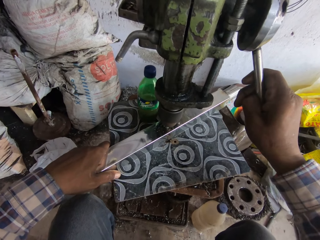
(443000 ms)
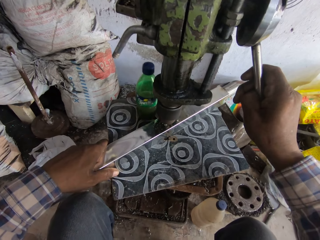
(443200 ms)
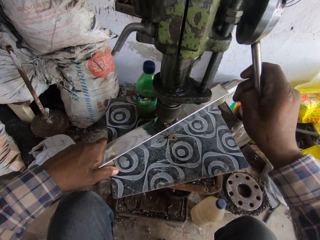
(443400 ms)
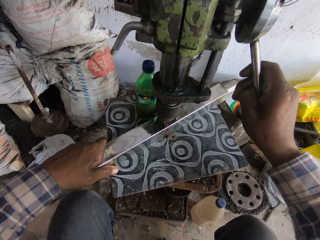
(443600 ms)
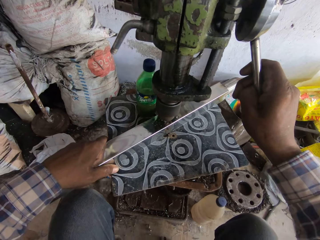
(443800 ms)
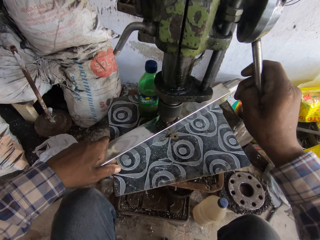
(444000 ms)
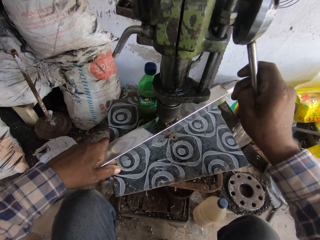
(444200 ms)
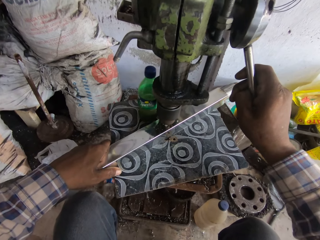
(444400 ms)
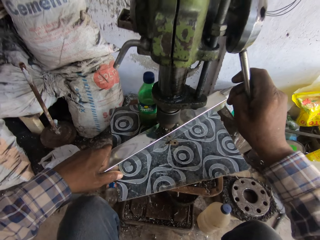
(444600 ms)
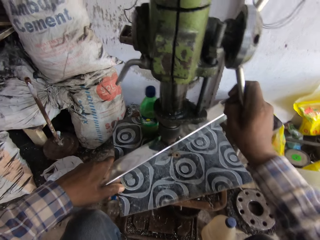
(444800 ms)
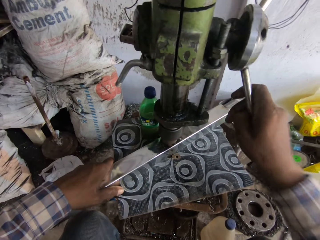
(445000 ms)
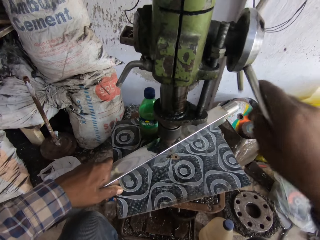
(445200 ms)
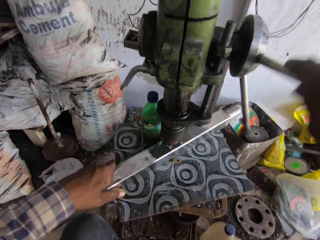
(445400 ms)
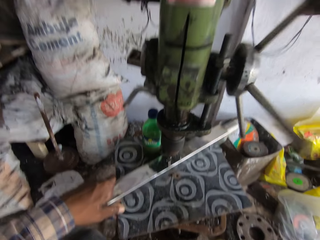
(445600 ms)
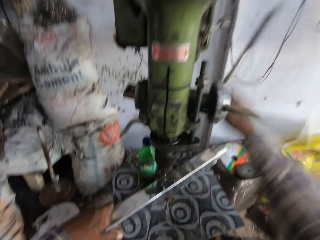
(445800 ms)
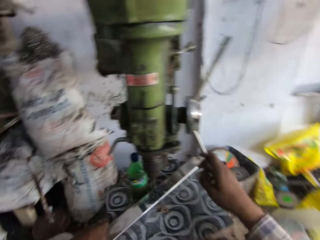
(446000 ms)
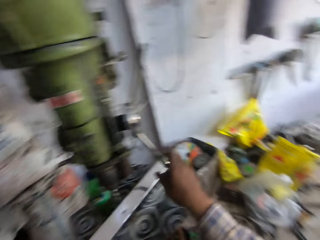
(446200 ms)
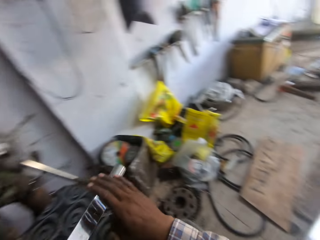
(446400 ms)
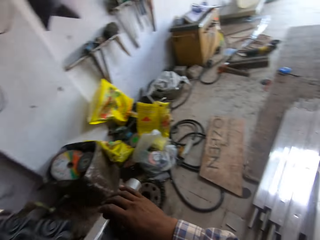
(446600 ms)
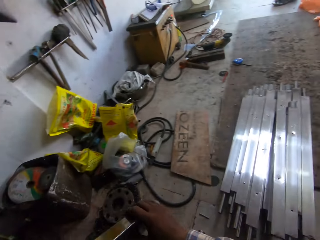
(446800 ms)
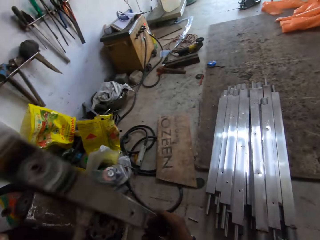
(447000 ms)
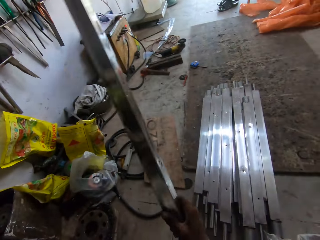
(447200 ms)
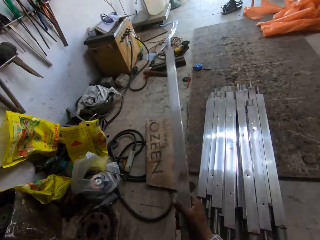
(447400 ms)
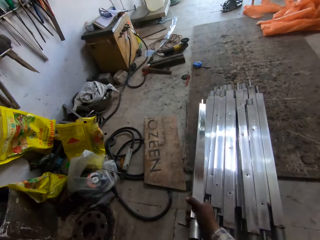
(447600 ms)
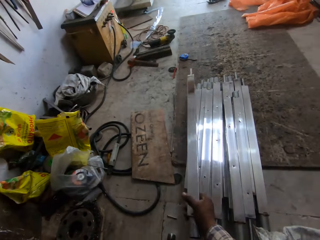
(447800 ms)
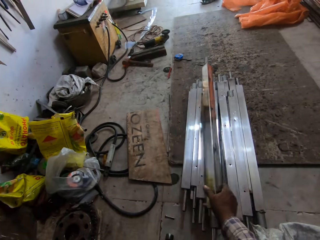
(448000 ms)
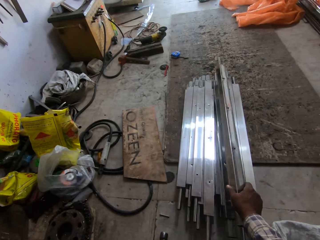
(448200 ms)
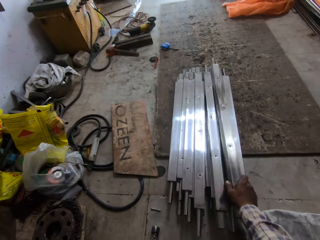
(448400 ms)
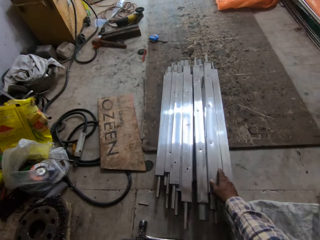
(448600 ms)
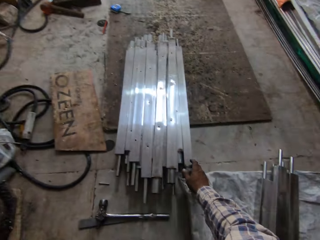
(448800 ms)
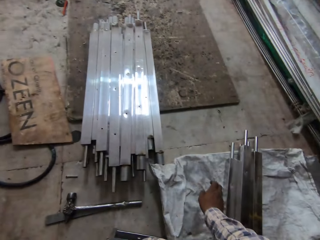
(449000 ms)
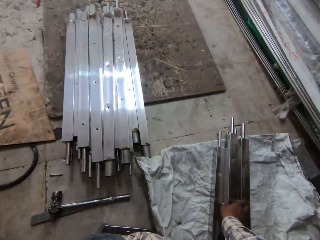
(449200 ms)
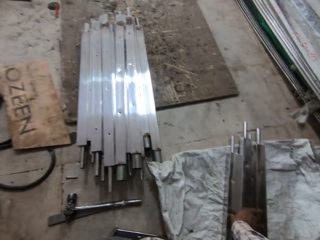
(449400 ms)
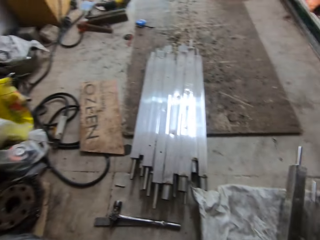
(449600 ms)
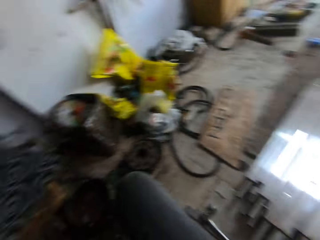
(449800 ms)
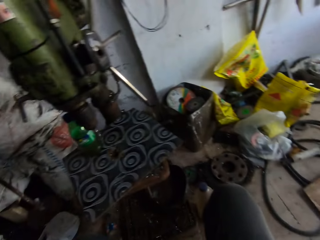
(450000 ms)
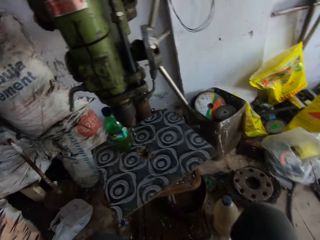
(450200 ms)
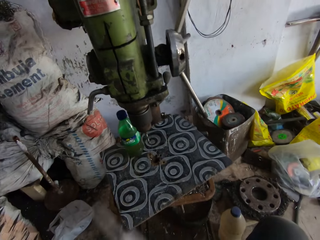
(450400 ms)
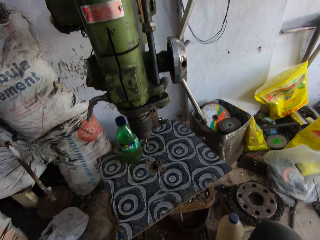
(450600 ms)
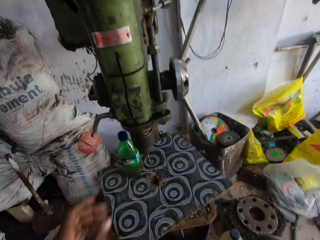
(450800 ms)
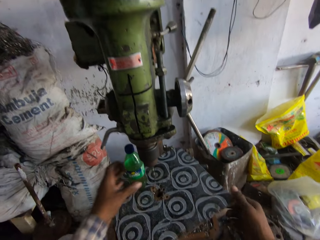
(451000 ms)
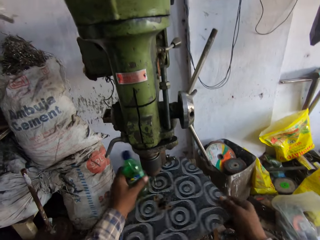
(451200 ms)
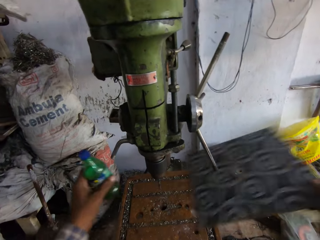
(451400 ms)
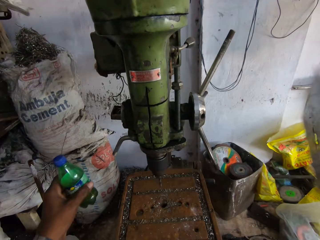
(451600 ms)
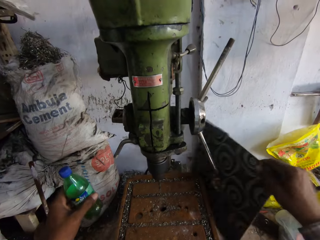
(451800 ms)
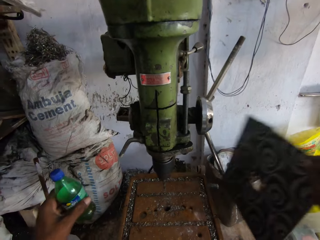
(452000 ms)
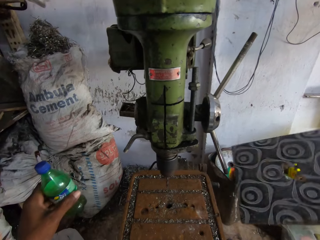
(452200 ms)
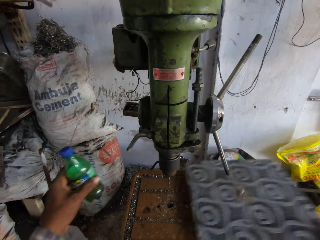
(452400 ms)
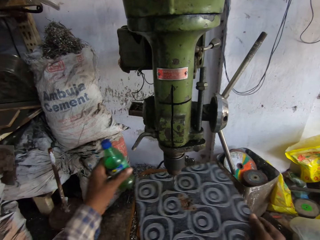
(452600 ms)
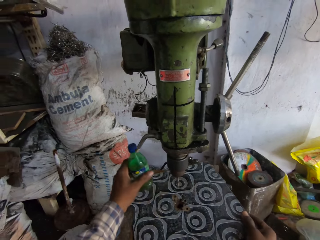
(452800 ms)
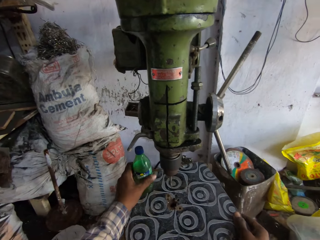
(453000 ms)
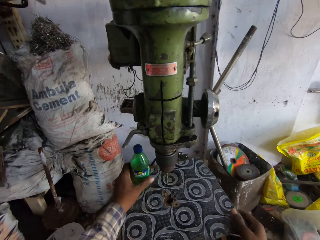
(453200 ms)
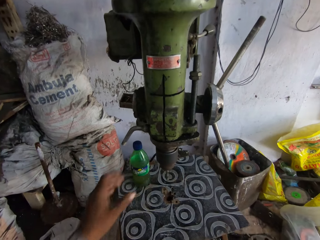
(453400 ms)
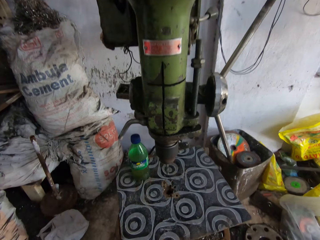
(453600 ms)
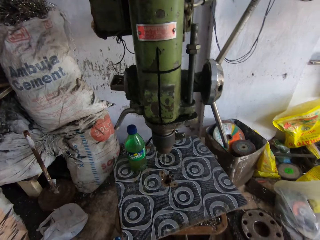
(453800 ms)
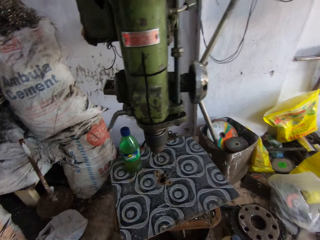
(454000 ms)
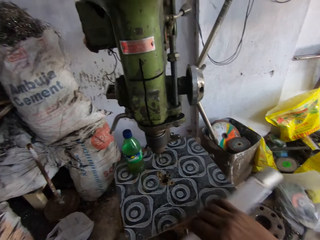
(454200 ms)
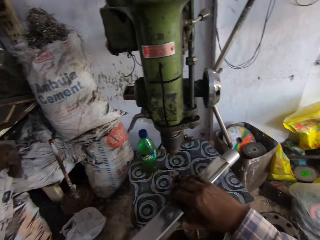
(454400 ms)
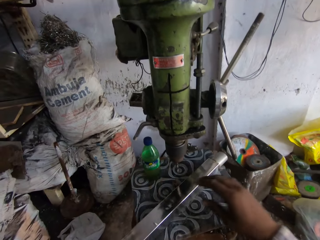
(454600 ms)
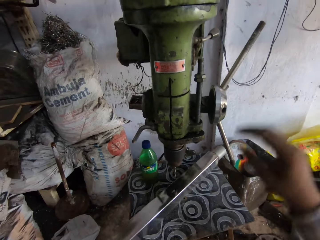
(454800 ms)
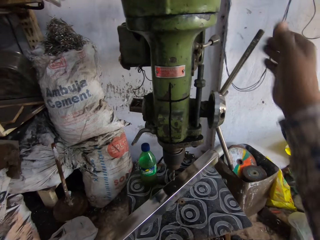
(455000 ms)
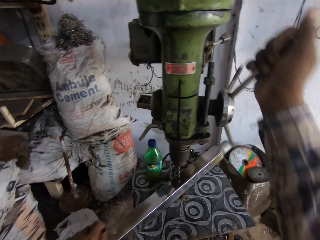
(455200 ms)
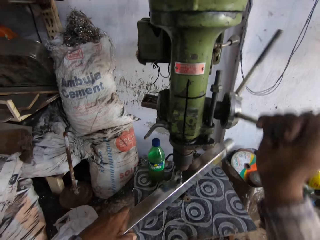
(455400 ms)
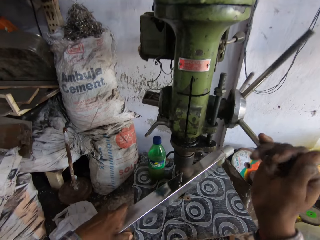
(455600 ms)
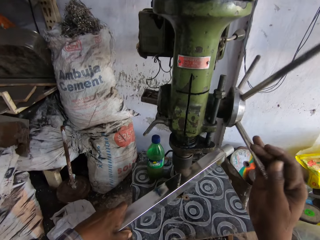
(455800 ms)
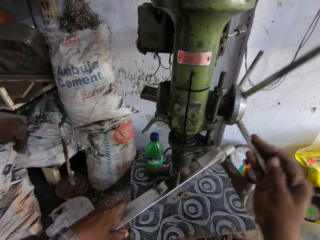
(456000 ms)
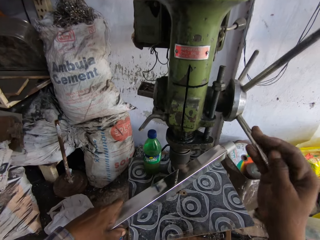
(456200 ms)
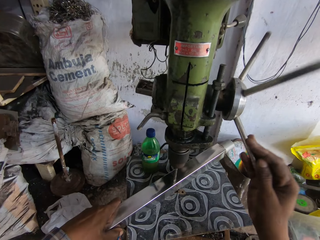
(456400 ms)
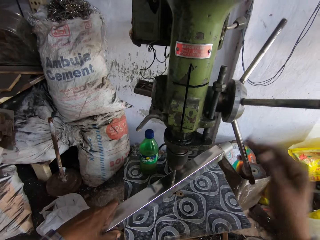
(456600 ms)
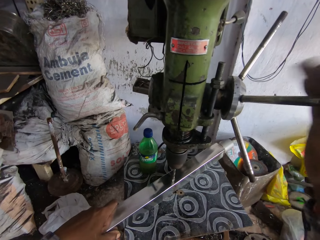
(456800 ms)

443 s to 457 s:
The camera wearer picks up the metal piece from the work table with his left hand. He makes a hole on the metal using a drilling machine. He passes the metal piece from his left hand to his right hand. He drops the metal piece on the ground with his right hand. He picks up a metal piece from the ground with his right hand. He picks up the bottle of coolant from the work table with his left hand. He picks up the work table cover from the work table with his right hand. He hits the work table cover on the vertical drilling machine with his right hand. He places the table cover on the work table with his right hand. He drops the bottle of lubricant on the work table with his left hand. He places the metal piece on the work table with his hands. He turns the handle of the vertical drilling machine. He drills a hole in the metal piece in his left hand on the work table.

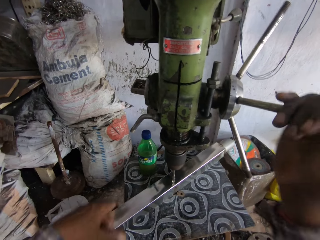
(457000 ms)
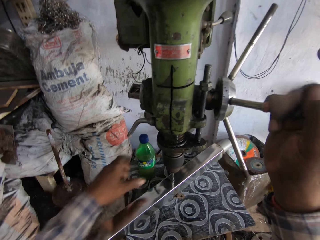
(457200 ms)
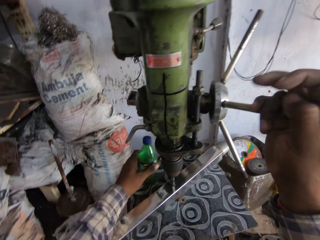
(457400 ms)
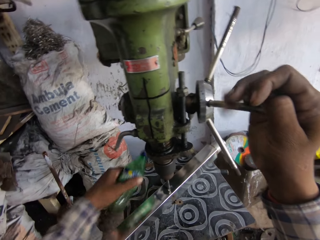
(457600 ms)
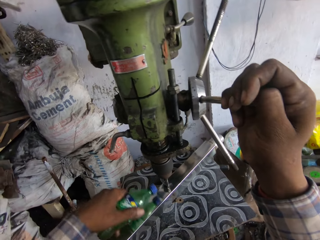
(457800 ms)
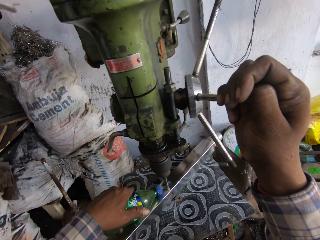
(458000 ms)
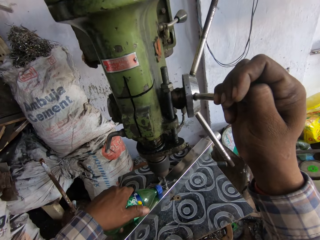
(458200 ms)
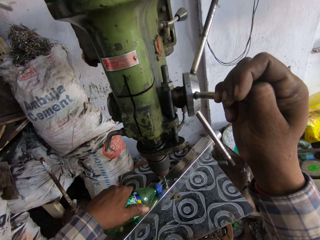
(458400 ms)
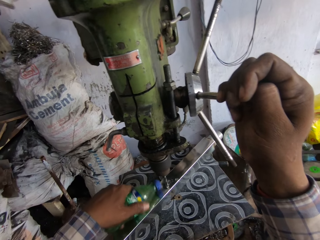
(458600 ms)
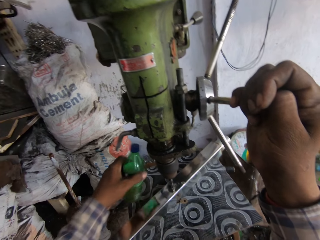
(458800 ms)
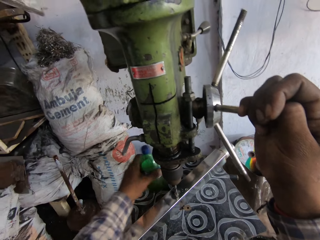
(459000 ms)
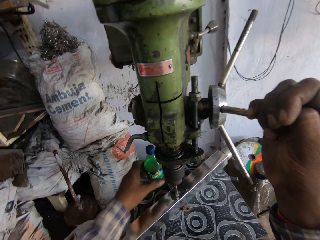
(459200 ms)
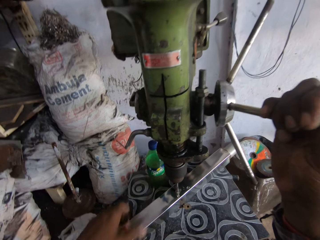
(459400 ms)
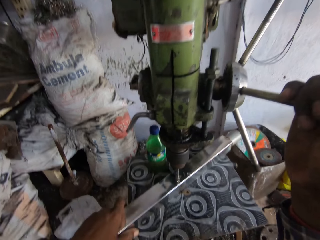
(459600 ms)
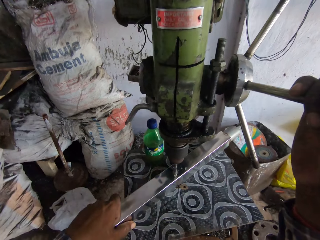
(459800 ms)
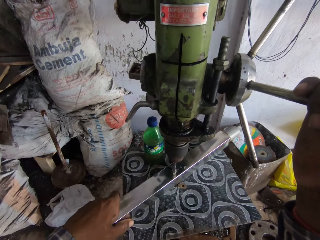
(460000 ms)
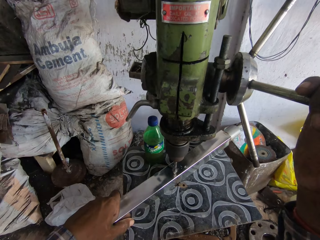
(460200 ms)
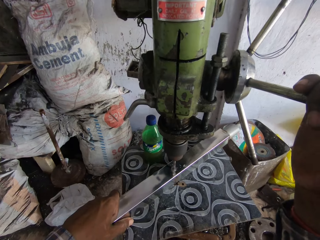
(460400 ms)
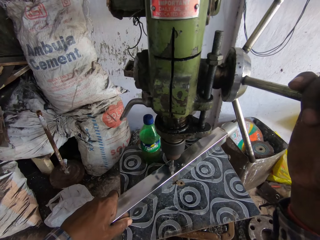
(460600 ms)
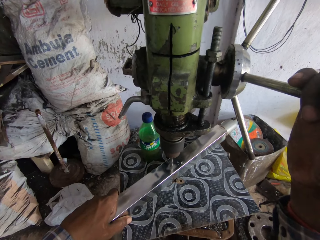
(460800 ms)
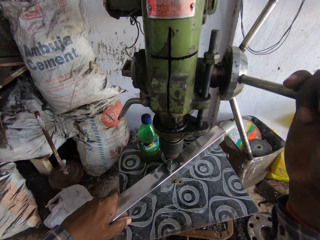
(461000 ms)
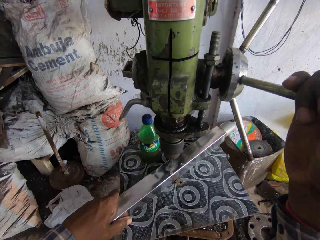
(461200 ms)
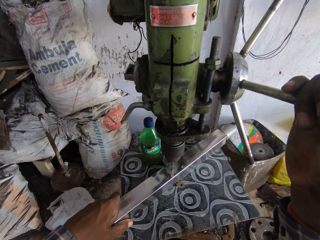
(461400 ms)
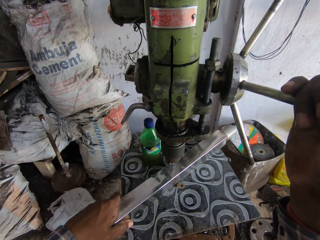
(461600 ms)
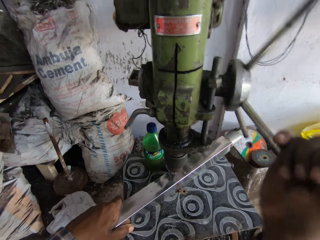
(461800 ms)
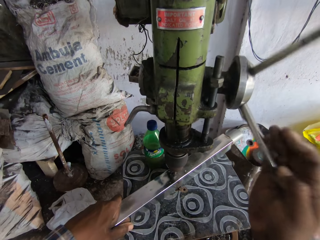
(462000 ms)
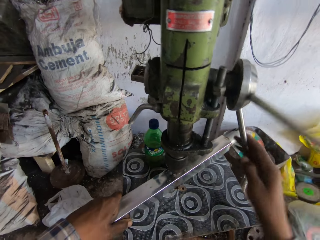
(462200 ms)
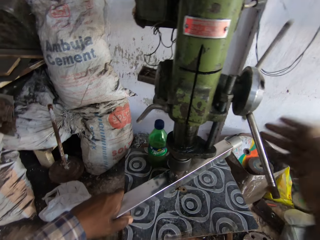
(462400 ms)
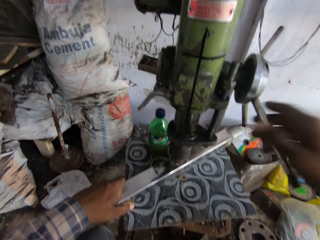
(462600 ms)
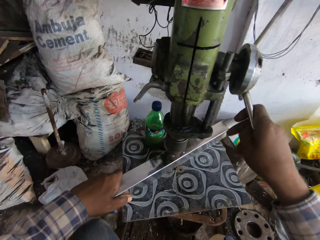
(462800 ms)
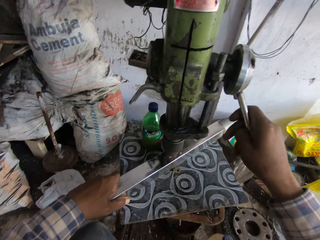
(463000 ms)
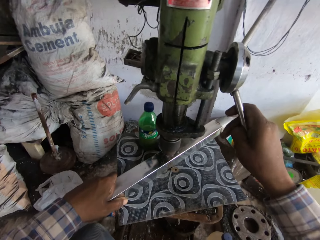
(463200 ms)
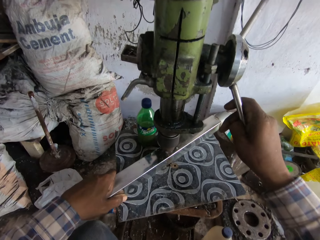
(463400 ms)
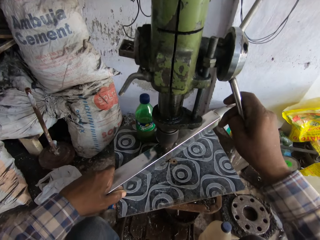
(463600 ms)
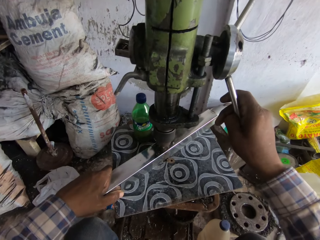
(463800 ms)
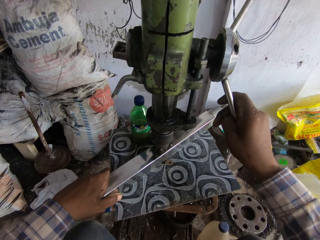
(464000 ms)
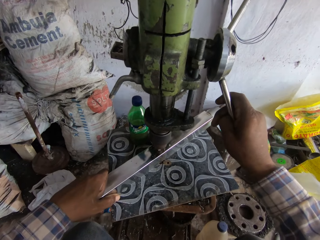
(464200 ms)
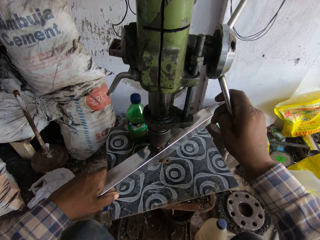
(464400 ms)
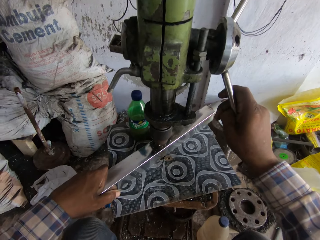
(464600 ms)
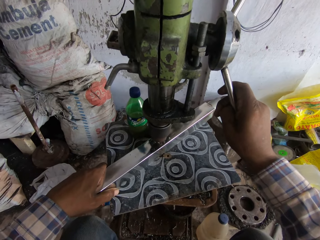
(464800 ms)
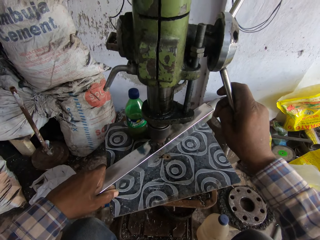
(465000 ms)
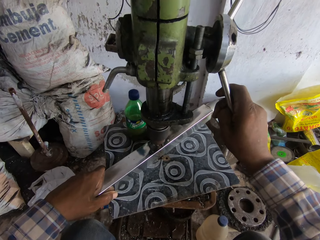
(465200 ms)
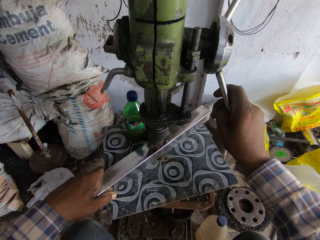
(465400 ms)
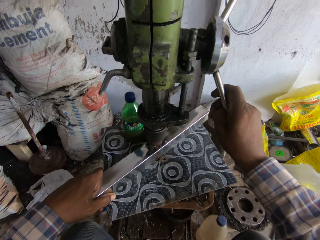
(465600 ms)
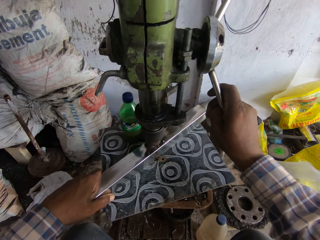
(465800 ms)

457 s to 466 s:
The camera wearer picks up a bottle of coolant from the work table with his left hand. He pours coolant on the metal piece from the bottle of coolant in his left hand. He drops the bottle of coolant on the work table with his left hand. He places his left hand on the metal piece on the work table. He turns the handle of the vertical drilling machine with his right hand.
